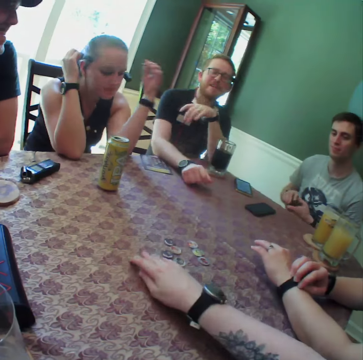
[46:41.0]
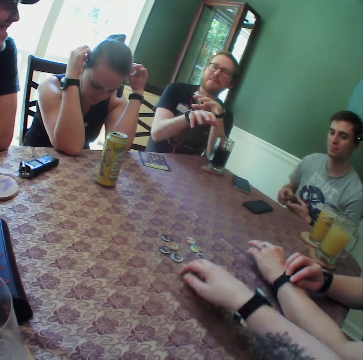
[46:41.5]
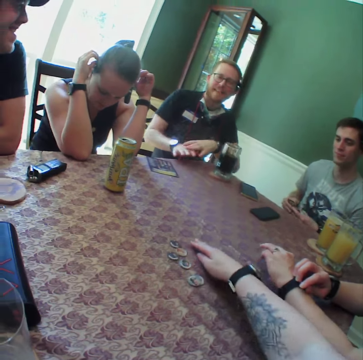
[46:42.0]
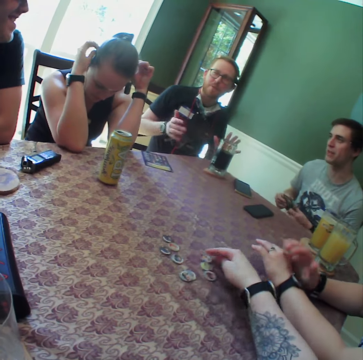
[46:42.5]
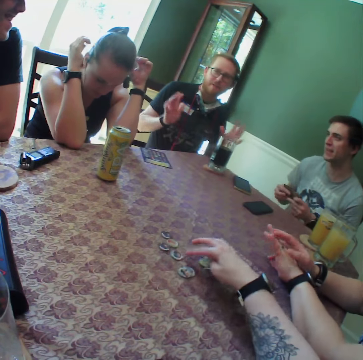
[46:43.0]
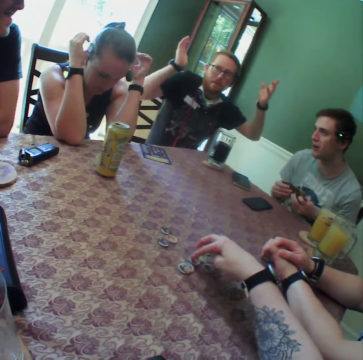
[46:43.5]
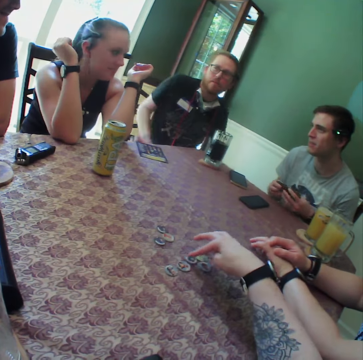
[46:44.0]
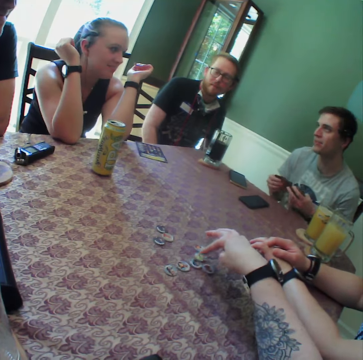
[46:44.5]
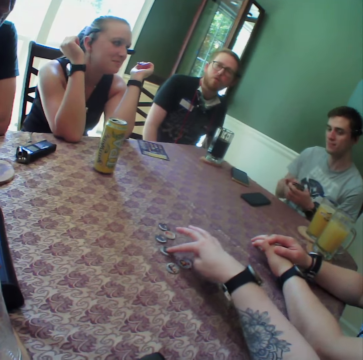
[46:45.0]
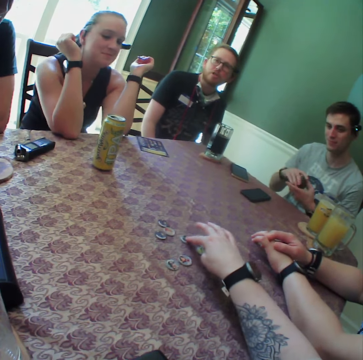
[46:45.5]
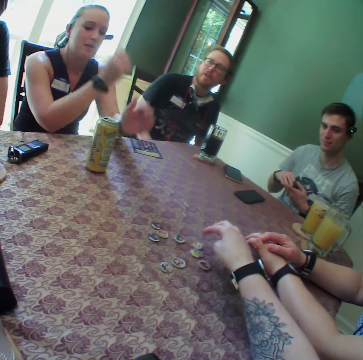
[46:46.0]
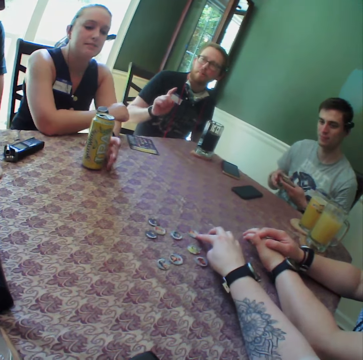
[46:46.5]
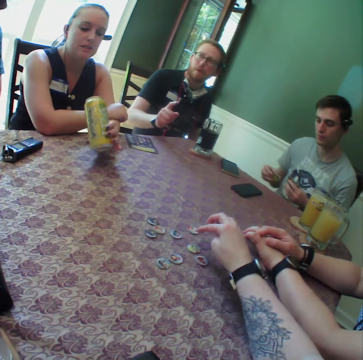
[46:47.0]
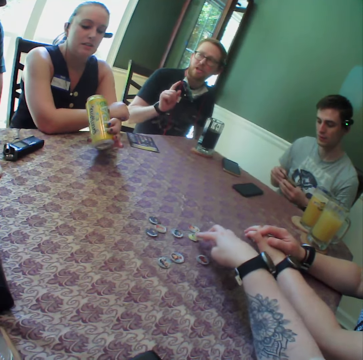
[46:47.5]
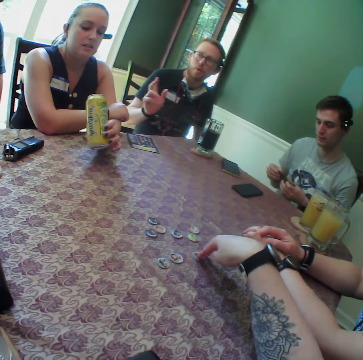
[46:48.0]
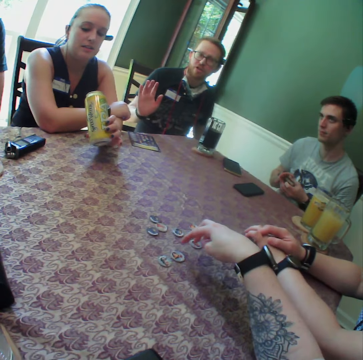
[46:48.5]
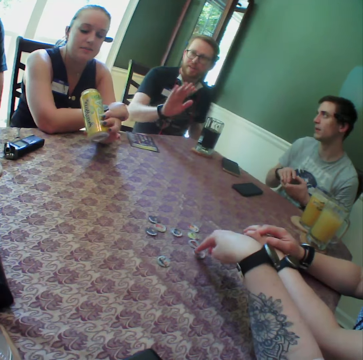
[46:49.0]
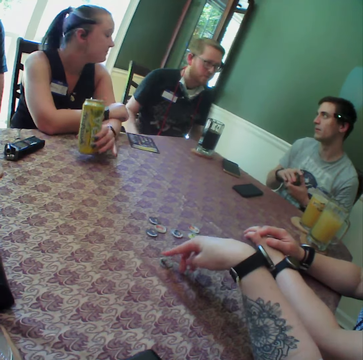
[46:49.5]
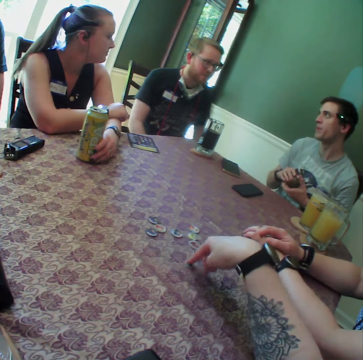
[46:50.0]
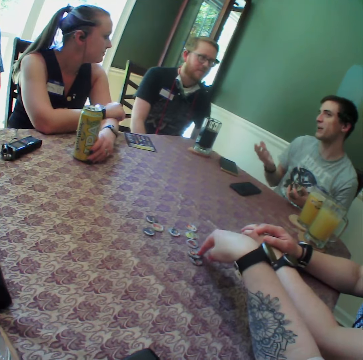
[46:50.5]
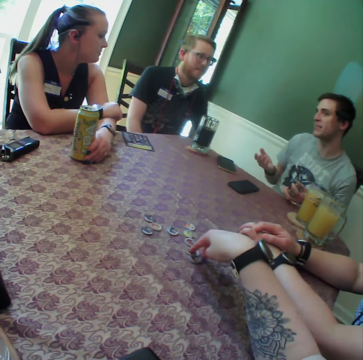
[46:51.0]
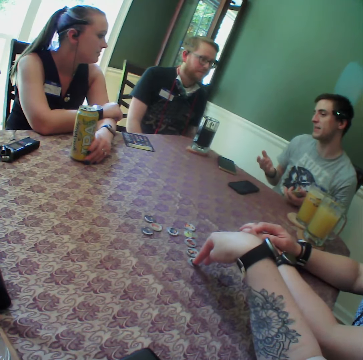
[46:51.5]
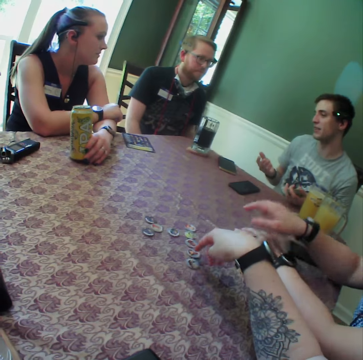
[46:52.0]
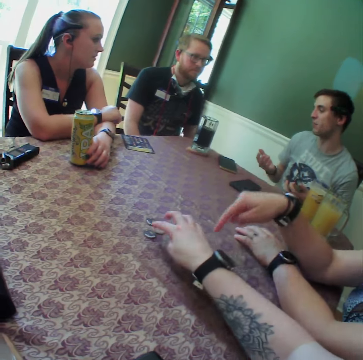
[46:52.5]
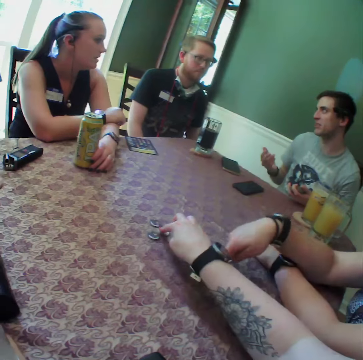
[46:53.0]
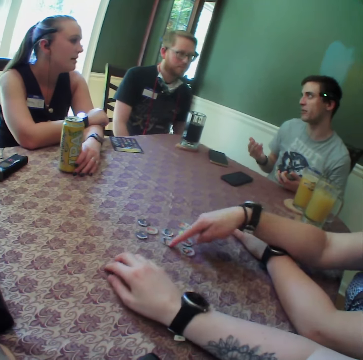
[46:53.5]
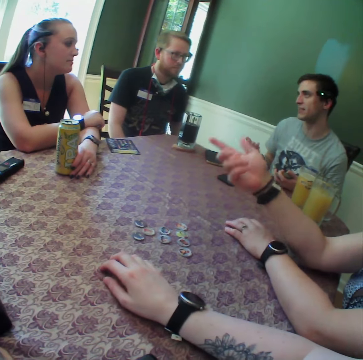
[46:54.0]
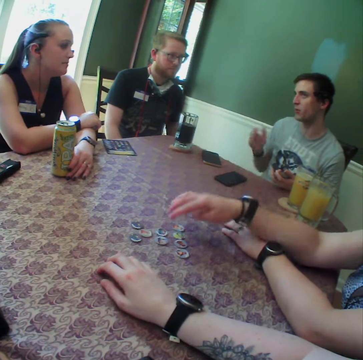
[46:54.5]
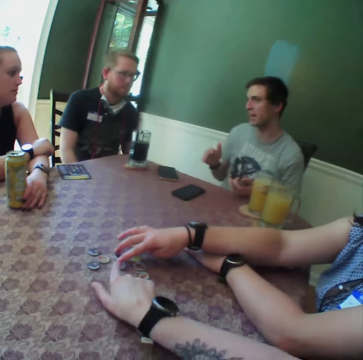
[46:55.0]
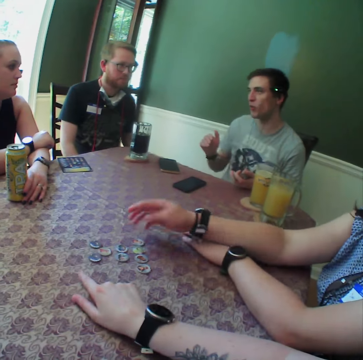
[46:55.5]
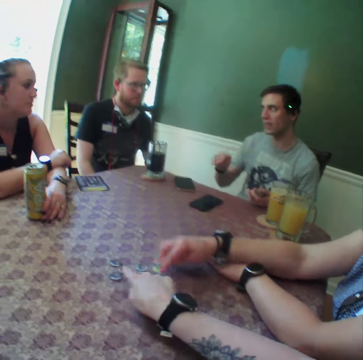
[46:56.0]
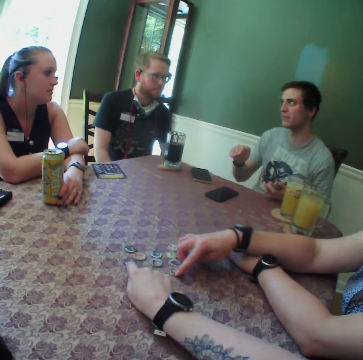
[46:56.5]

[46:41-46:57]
A woman carries a can of drink with her left hand. Another woman arranges the coins with her right hand.

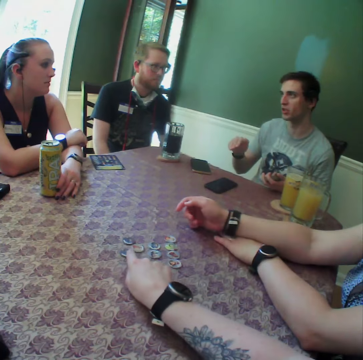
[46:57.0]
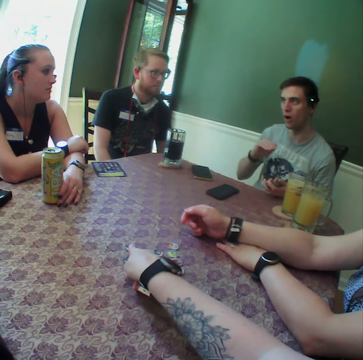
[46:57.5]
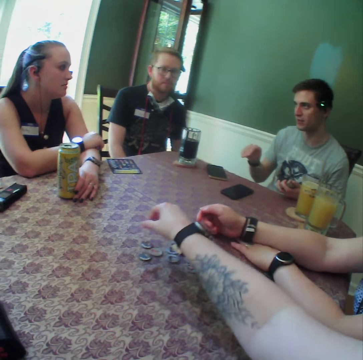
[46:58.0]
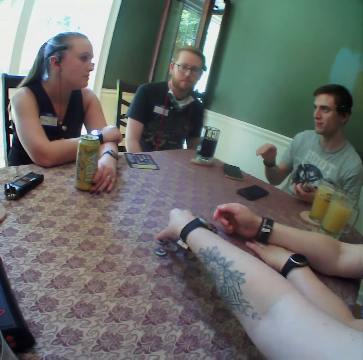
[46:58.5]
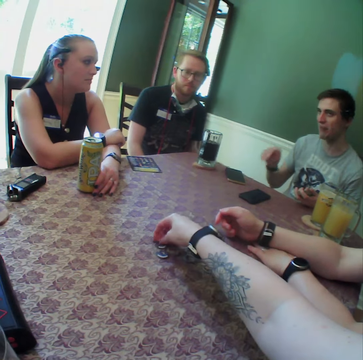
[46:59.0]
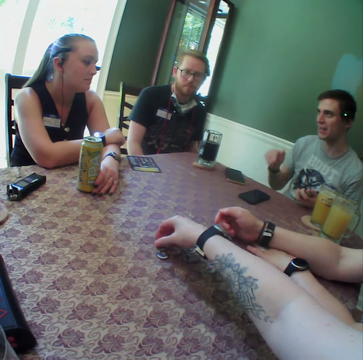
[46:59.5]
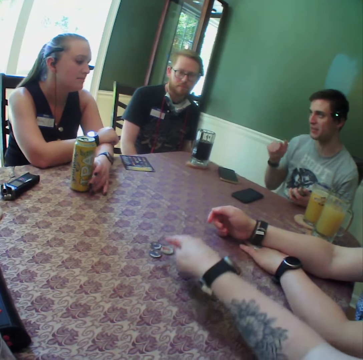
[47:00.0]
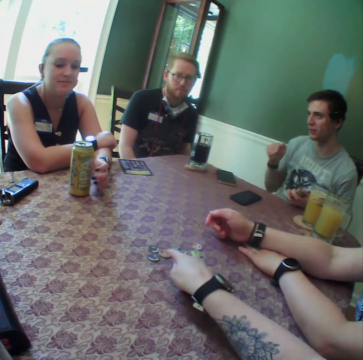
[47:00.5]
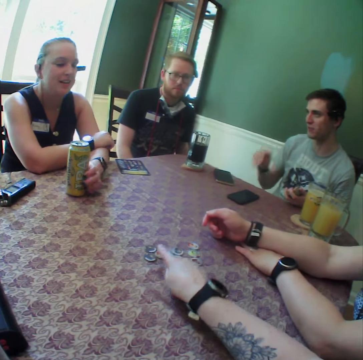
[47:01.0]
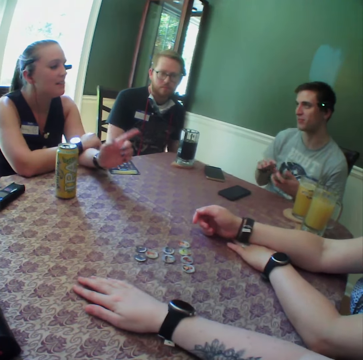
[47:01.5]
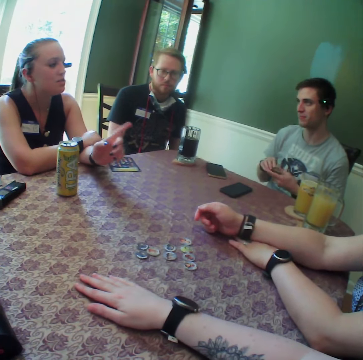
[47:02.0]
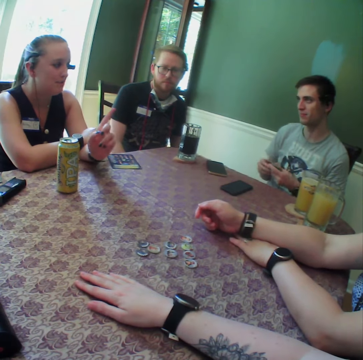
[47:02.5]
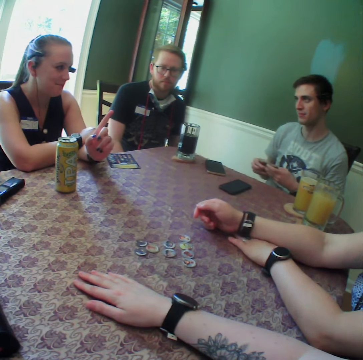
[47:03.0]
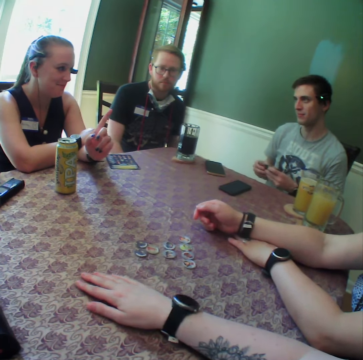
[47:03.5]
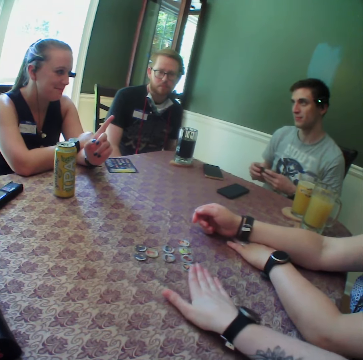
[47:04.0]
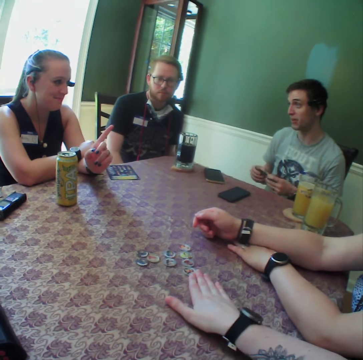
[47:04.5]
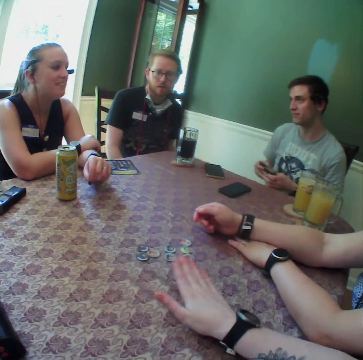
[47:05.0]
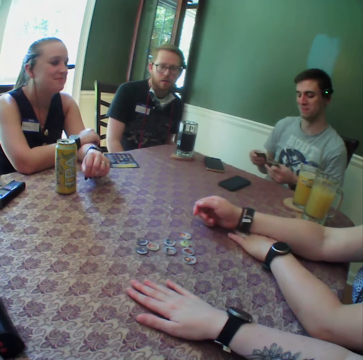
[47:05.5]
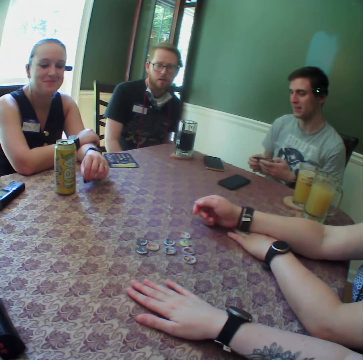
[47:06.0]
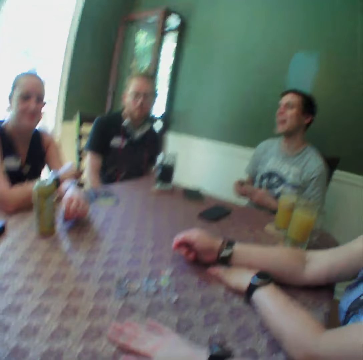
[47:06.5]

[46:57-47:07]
The woman holds the can of drink with her left hand. The camera wearer touches the table with her right hand. A man shuffles the card with both hands.

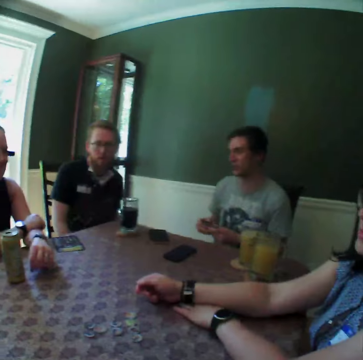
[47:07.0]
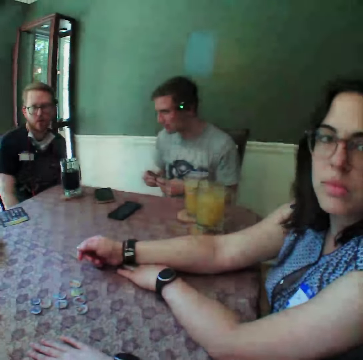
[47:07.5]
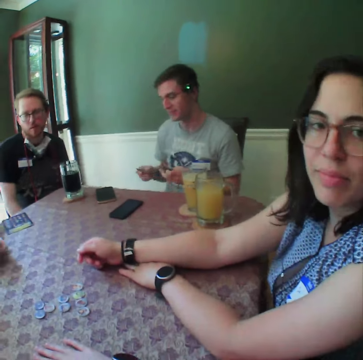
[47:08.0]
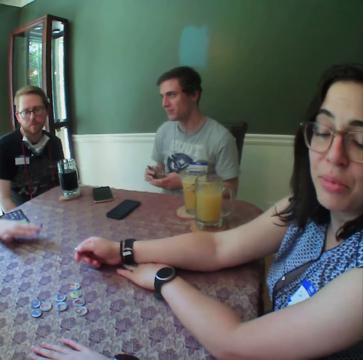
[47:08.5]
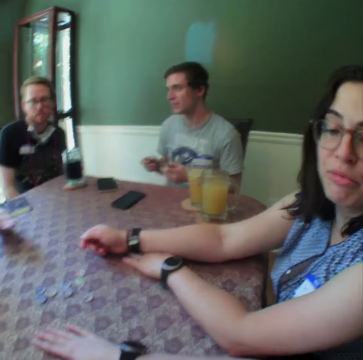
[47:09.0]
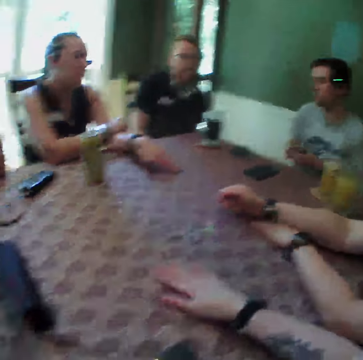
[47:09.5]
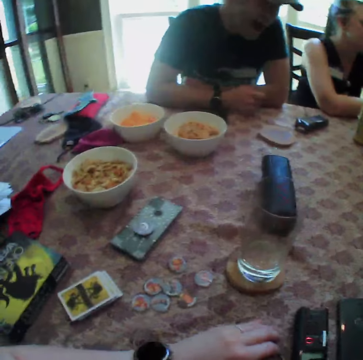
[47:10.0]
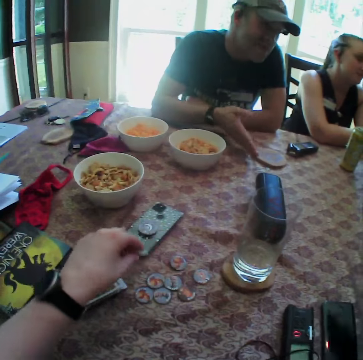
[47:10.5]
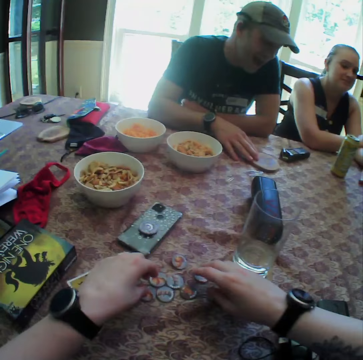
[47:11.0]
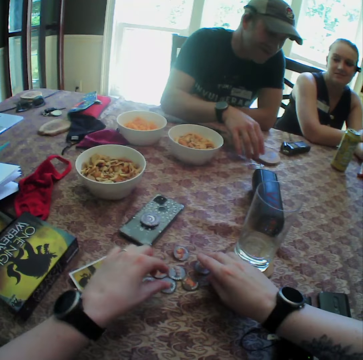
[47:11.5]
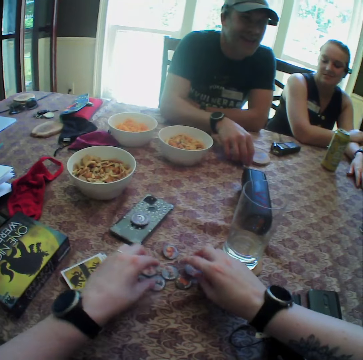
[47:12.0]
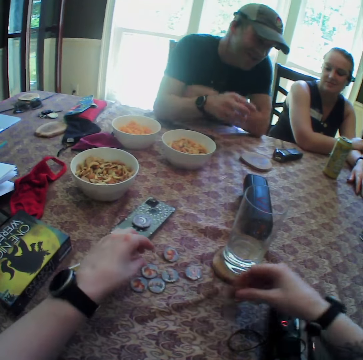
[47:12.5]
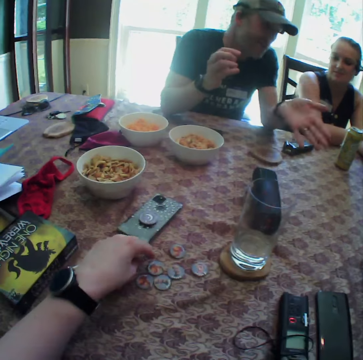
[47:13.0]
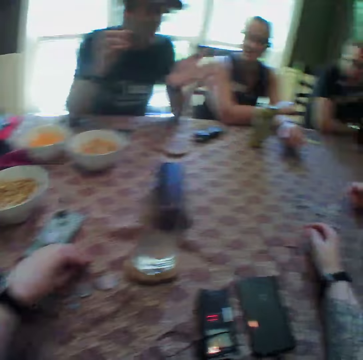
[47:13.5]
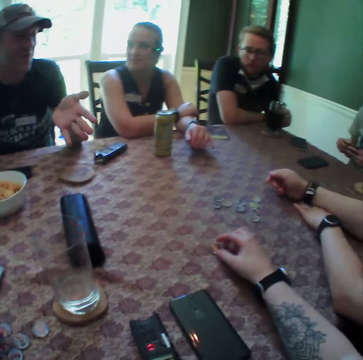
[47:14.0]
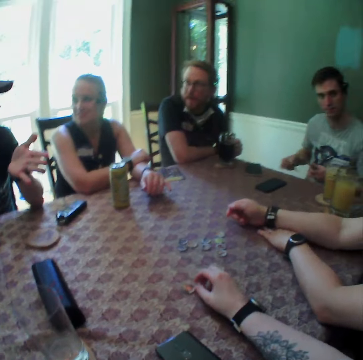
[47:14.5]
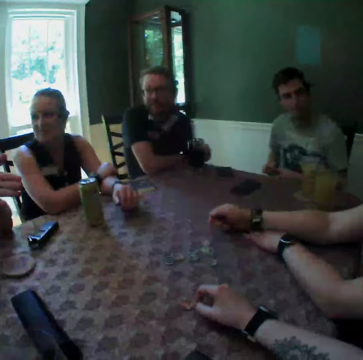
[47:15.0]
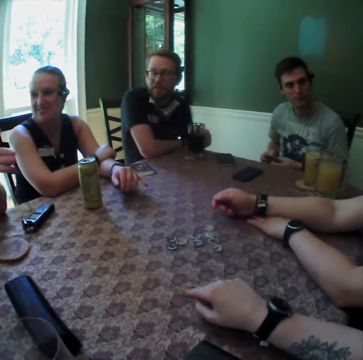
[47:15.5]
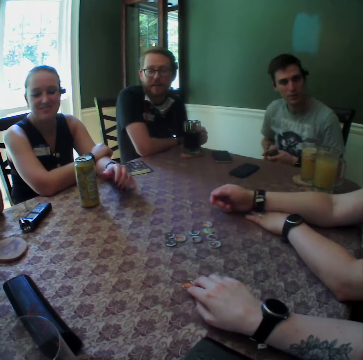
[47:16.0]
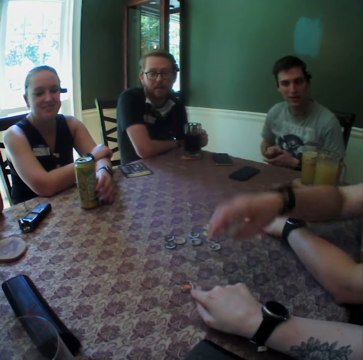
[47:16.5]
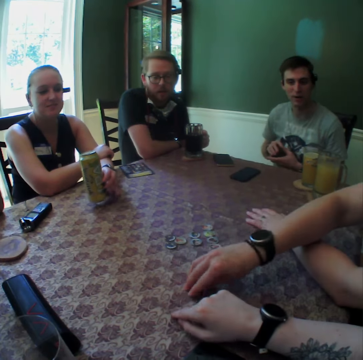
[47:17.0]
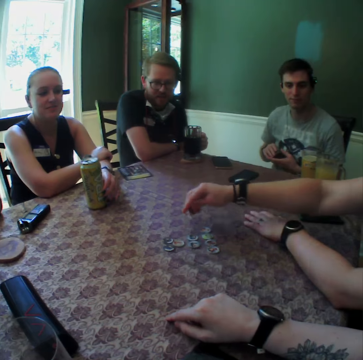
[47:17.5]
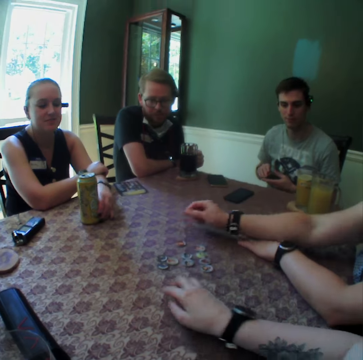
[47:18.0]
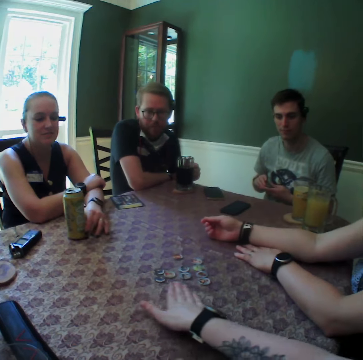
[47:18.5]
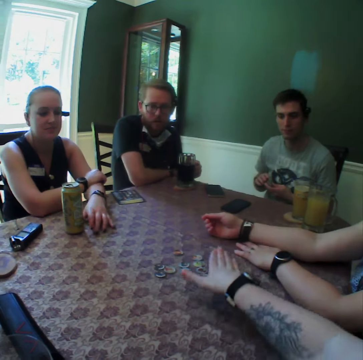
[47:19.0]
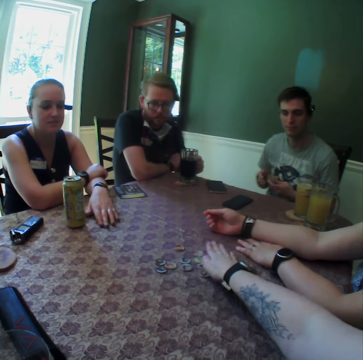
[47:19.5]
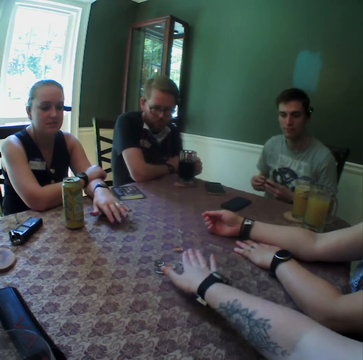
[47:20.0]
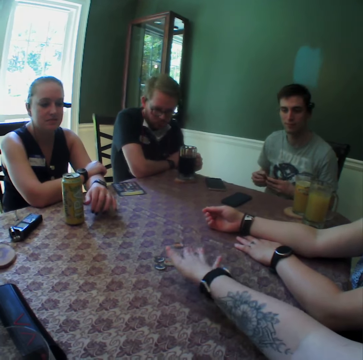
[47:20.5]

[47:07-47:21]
A woman interacts with the camera wearer. The camera wearer picks up coins with his right hand. A man picks up a pin with his right hand. The camera wearer rolls the coin with his right hand. Another woman lifts a can of drink with her left hand. The first woman picks up a coin with her right hand. The camera wearer arranges the coins with his right hand.
